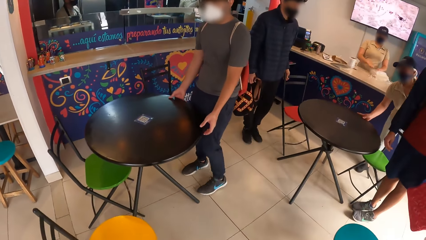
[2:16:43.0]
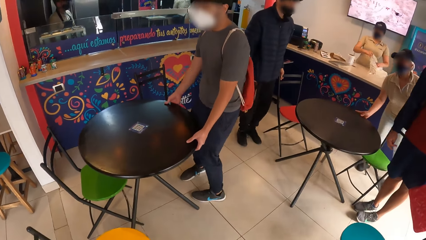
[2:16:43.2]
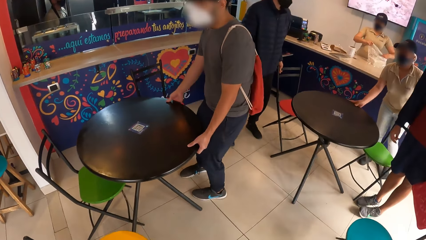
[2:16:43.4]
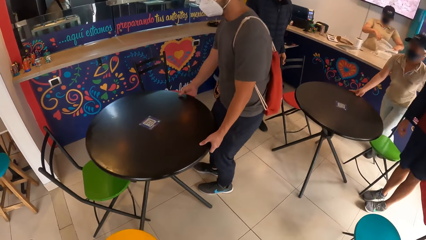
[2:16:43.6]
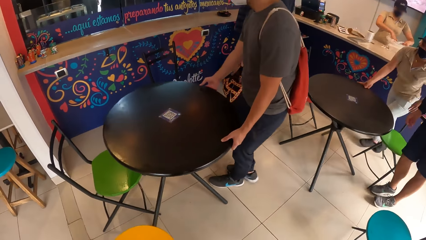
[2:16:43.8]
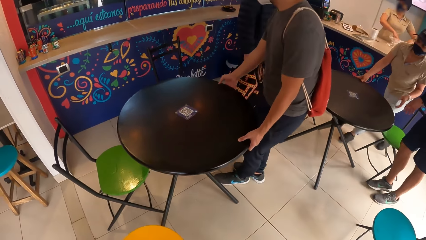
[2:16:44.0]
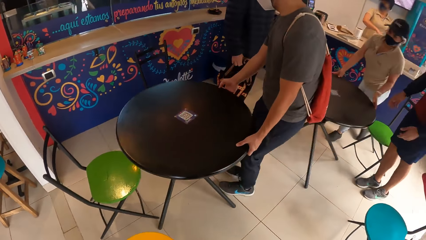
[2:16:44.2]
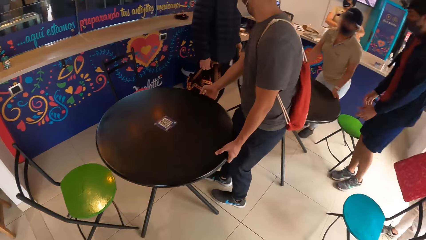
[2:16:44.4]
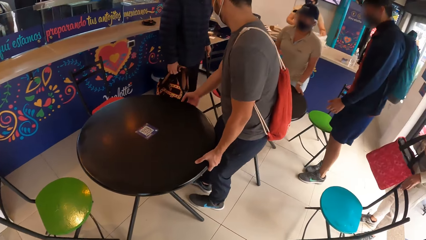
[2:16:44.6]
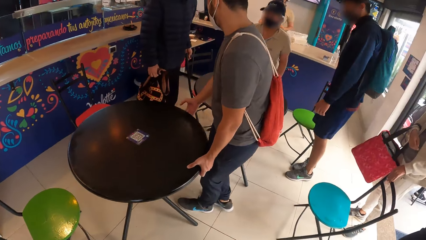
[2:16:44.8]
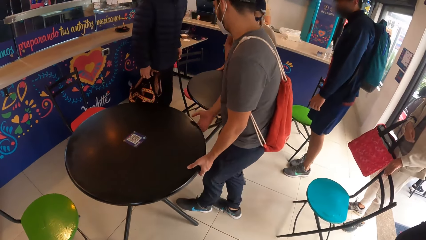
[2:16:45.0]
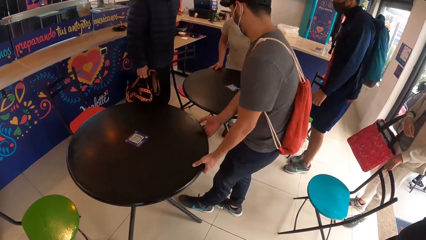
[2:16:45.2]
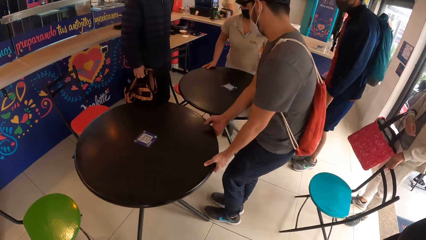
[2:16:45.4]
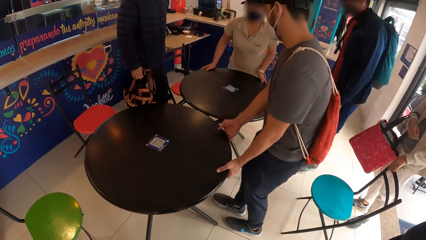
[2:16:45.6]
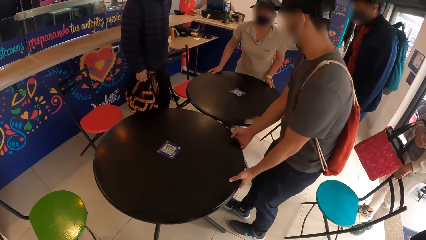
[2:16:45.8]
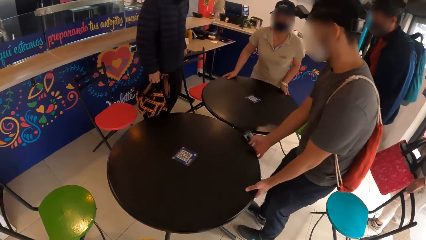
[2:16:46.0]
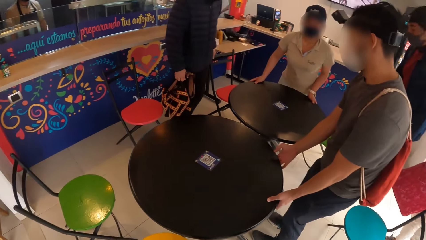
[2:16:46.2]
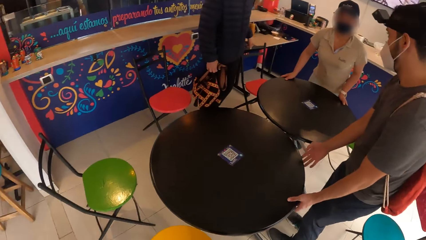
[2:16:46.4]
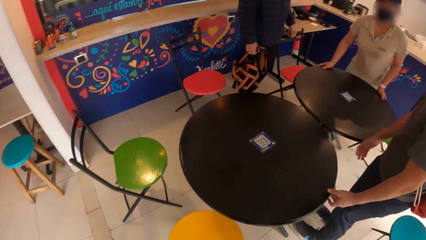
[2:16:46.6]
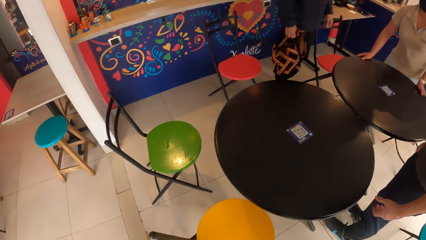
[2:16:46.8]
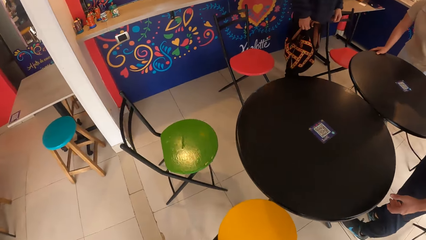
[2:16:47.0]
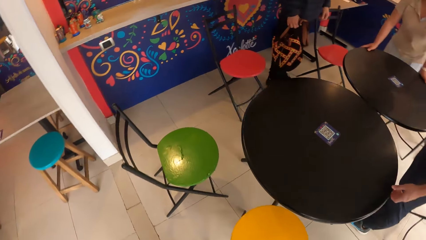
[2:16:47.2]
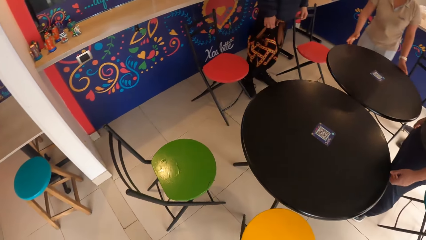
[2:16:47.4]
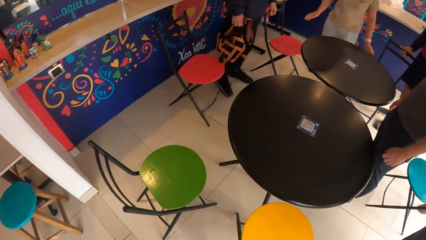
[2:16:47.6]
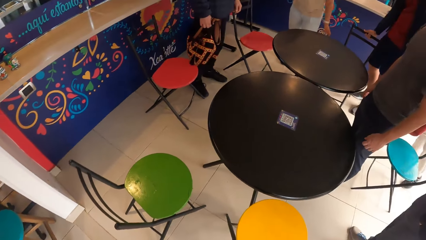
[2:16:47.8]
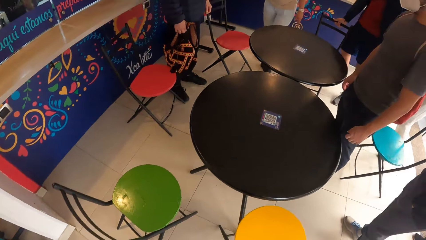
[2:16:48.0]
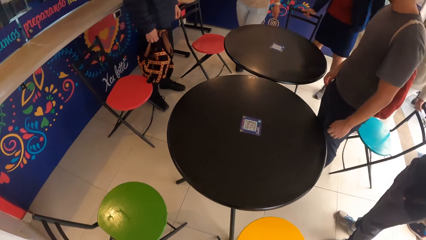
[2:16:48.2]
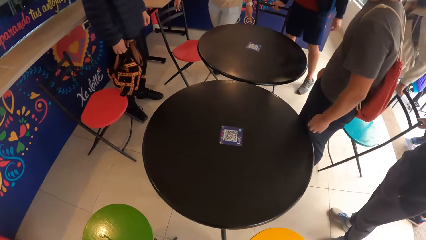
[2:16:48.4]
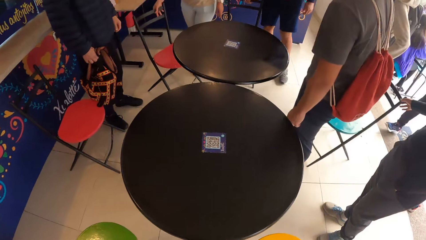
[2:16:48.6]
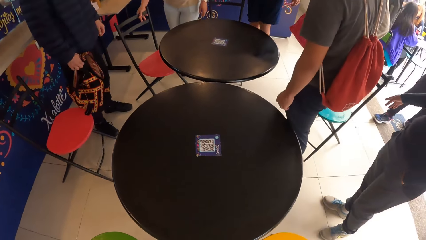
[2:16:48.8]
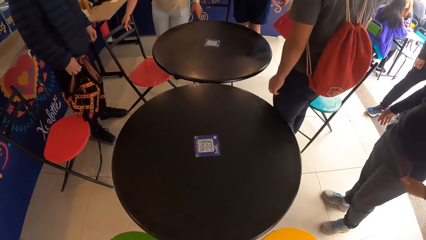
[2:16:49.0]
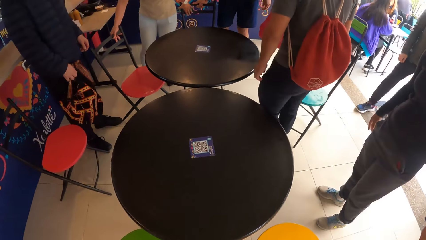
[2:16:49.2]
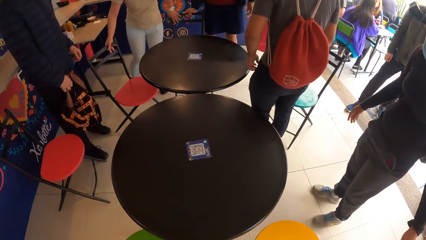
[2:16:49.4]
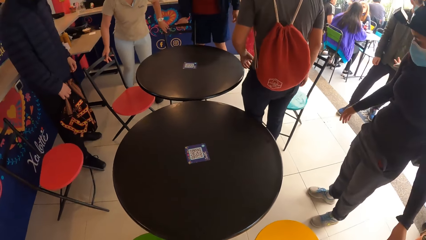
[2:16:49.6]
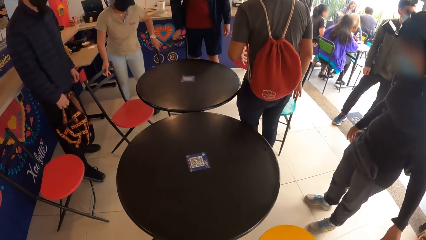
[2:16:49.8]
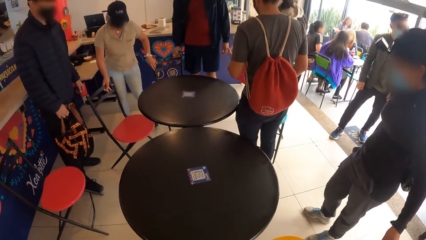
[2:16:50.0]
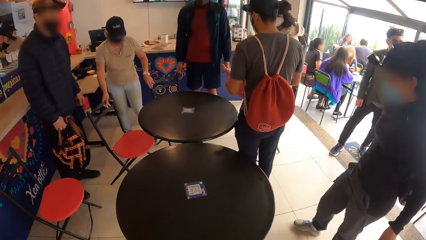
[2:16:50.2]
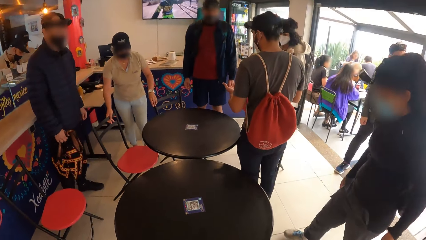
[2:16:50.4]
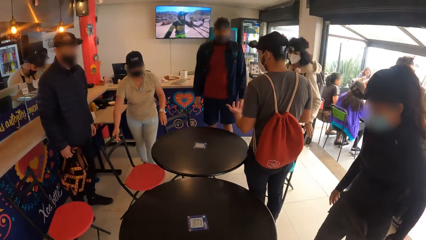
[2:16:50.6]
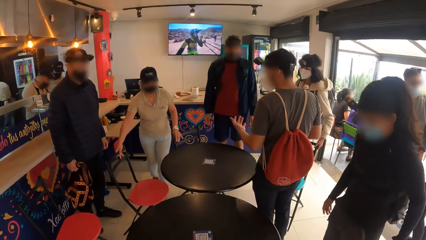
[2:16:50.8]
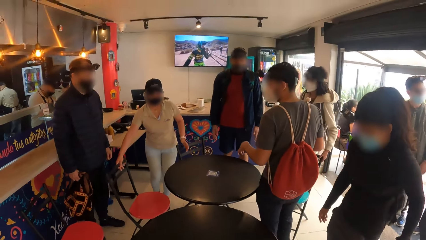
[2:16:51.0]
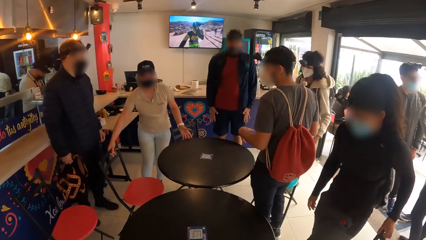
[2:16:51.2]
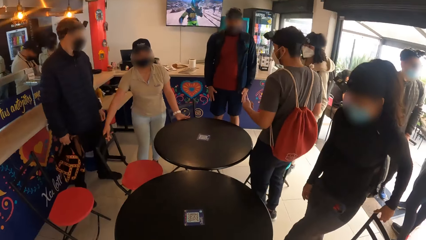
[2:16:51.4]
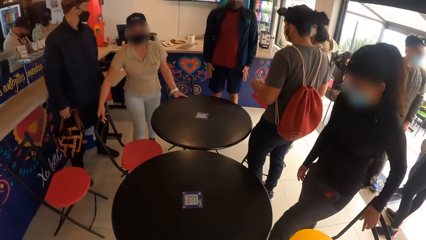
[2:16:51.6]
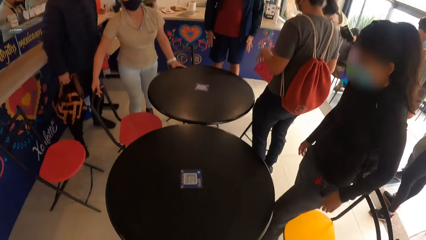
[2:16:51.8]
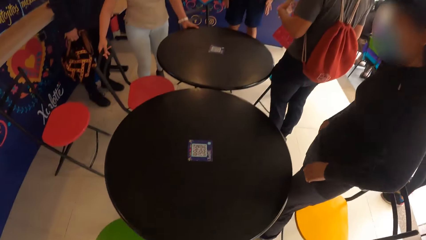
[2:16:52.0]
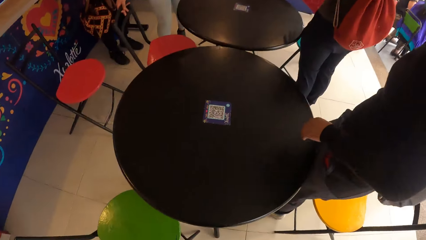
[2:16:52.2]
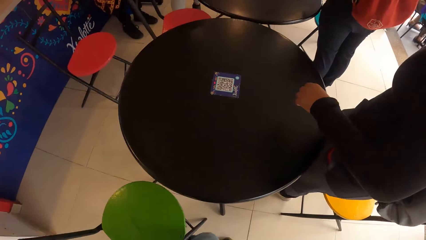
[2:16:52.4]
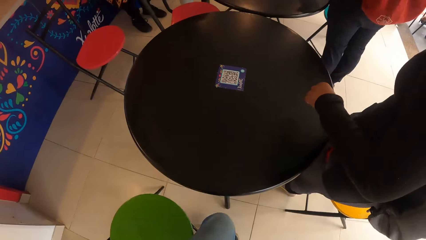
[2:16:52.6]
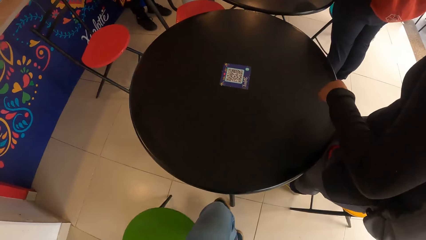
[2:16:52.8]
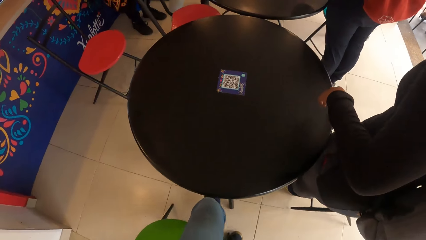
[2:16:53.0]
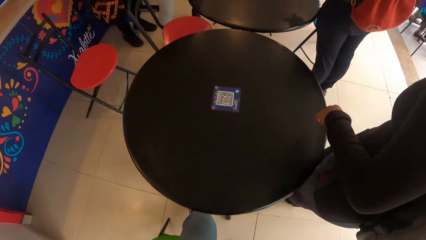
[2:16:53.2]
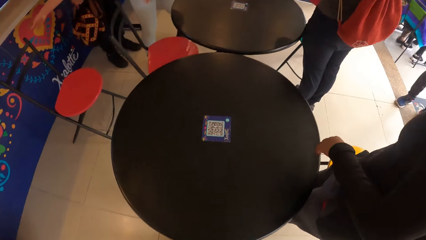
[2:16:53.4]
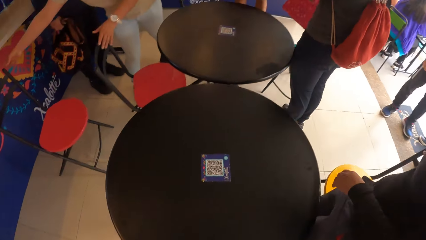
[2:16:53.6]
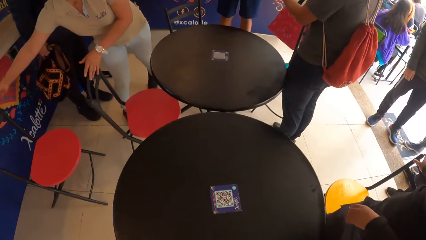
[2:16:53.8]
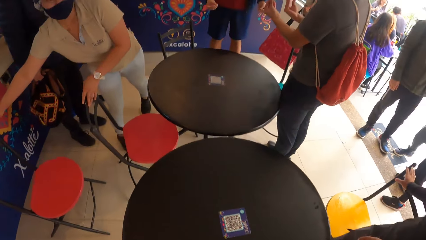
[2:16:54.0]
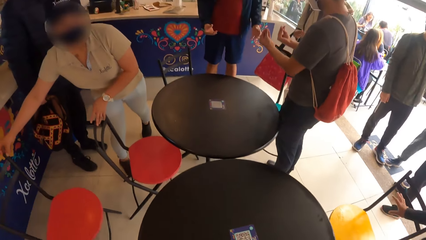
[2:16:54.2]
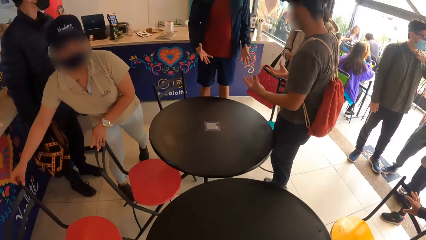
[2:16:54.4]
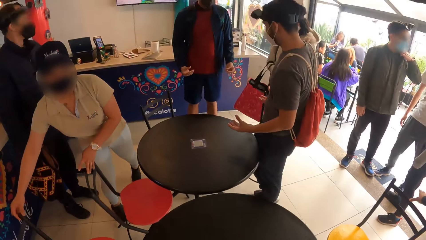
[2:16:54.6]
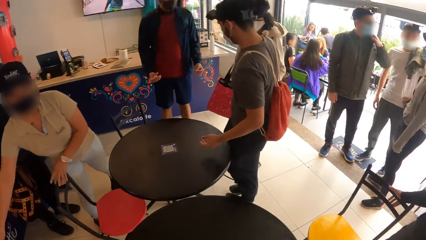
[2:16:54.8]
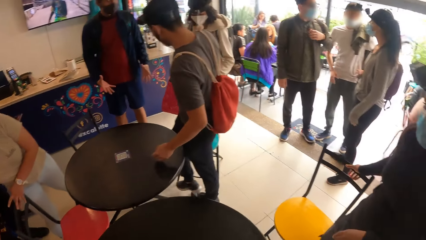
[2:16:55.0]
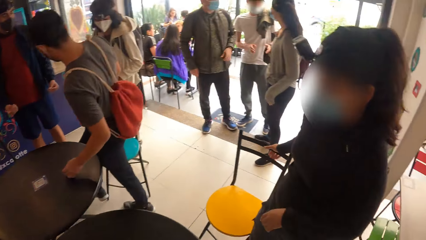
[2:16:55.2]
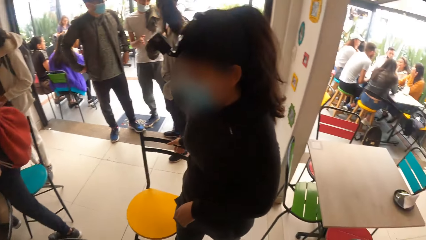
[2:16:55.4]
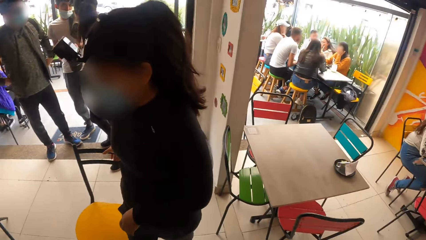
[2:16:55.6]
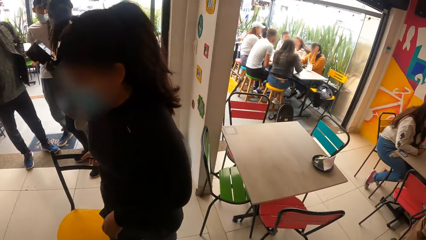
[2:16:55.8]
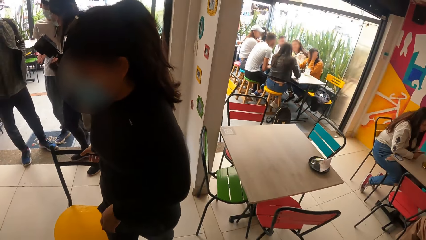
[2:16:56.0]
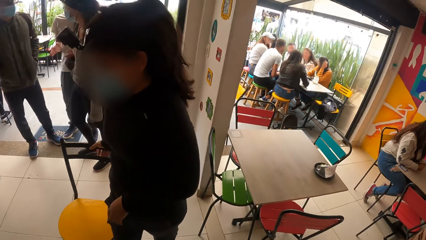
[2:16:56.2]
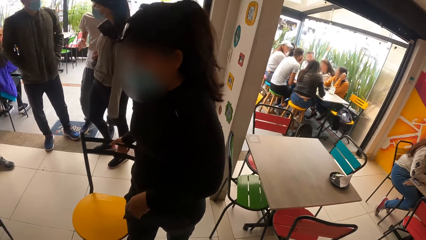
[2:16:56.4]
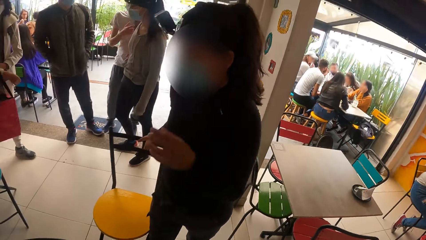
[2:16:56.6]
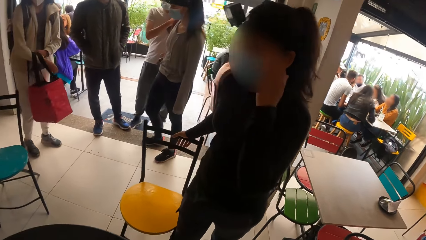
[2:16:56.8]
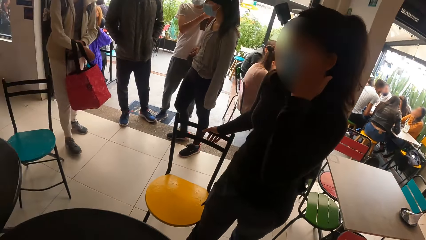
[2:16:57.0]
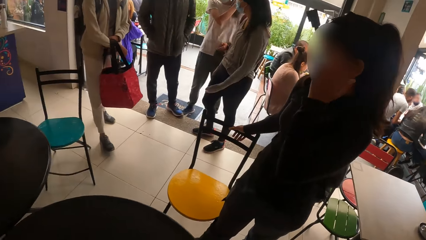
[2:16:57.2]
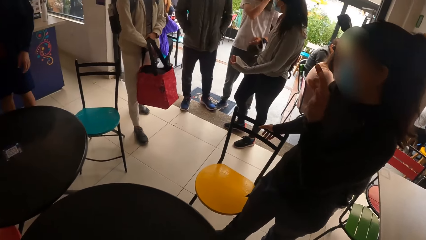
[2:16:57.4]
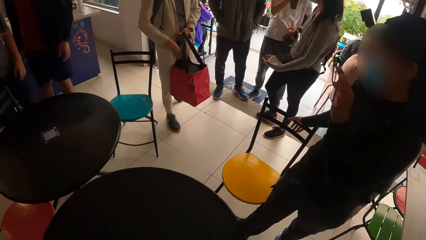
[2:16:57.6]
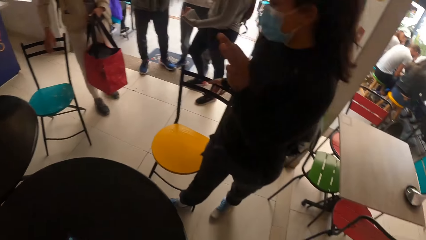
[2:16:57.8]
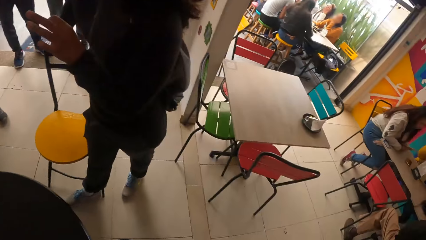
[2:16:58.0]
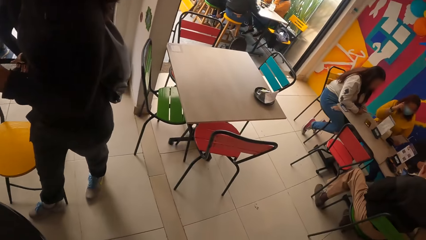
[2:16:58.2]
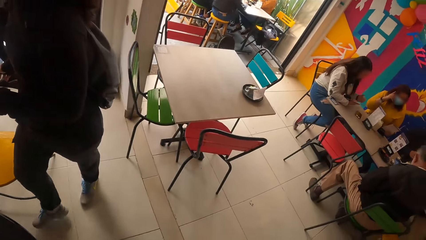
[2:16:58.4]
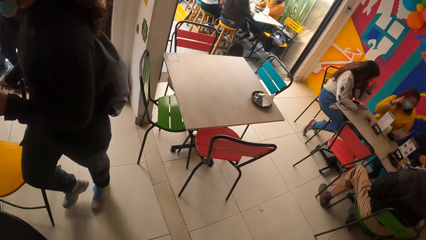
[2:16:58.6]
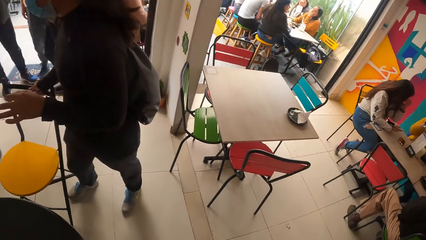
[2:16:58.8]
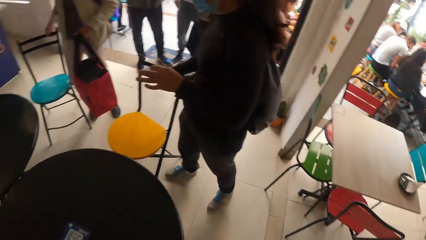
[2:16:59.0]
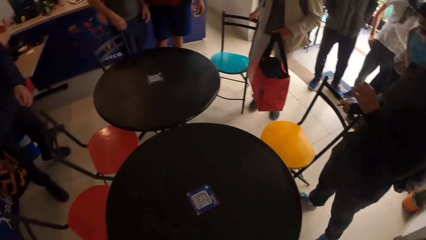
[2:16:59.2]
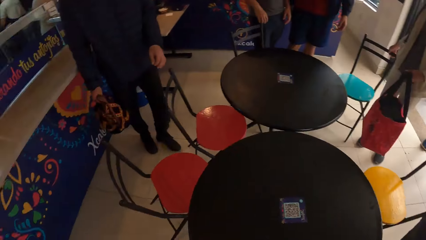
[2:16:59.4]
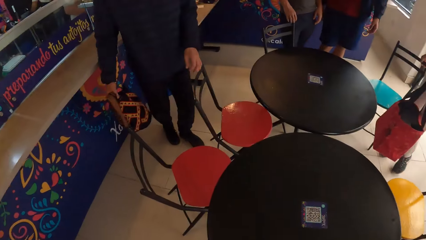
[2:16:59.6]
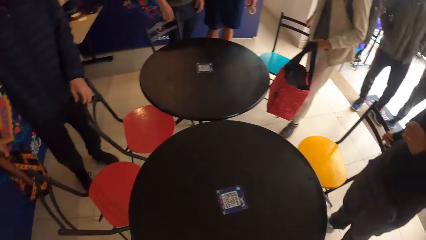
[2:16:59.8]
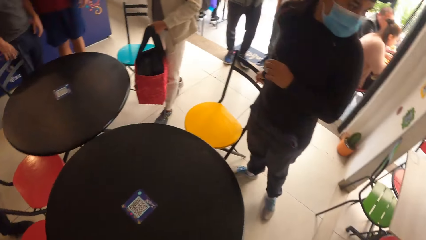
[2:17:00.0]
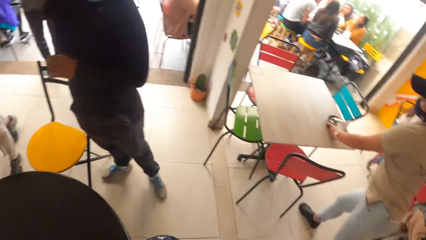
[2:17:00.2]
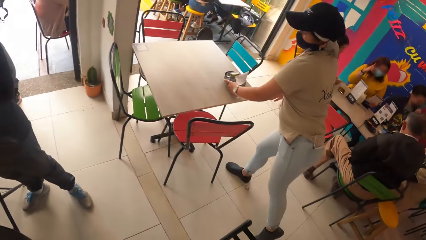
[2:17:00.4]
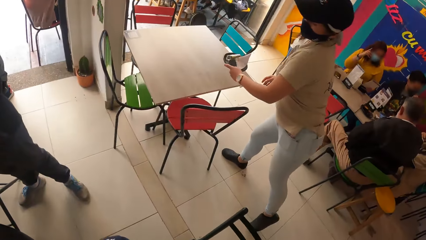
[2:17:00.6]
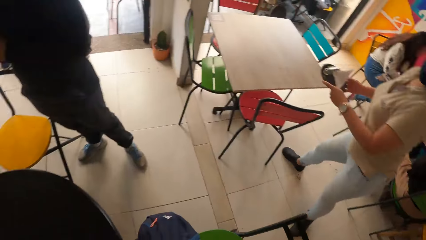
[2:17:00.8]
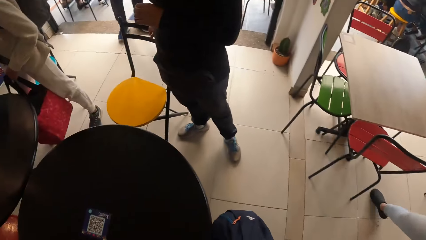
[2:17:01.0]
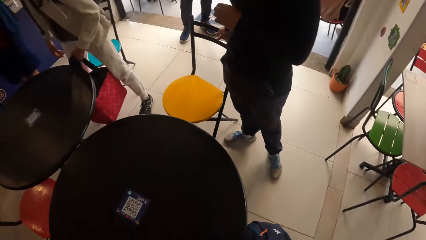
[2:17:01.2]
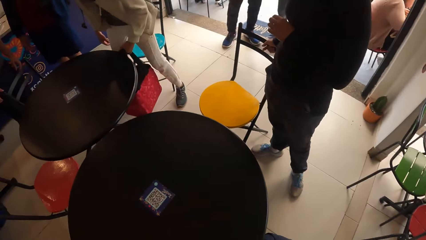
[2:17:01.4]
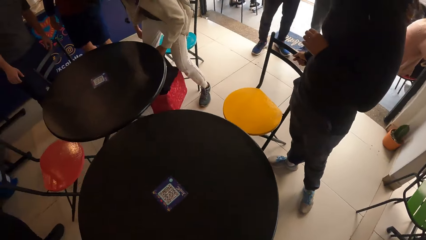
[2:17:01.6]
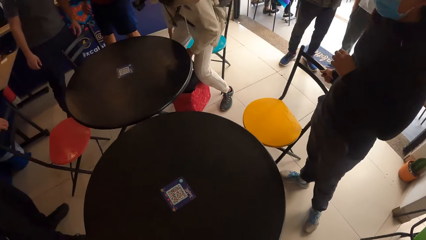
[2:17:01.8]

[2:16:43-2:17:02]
The camera wearer moves a chair with both hands. They sit on the chair and look around.
